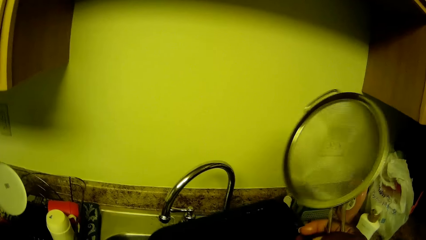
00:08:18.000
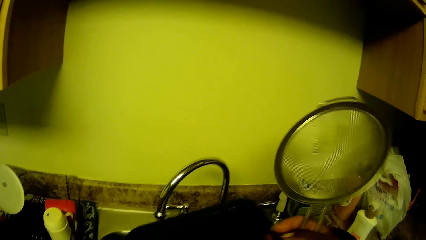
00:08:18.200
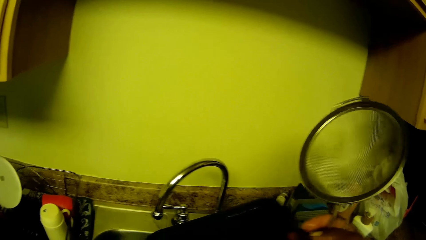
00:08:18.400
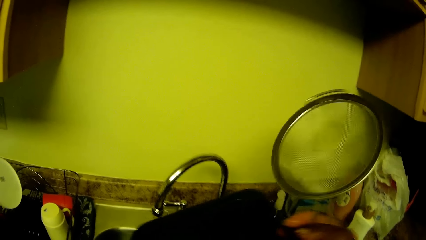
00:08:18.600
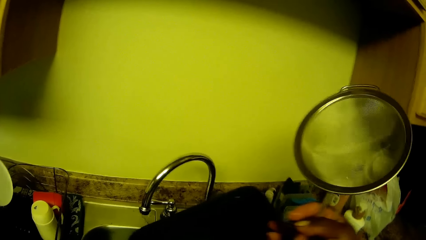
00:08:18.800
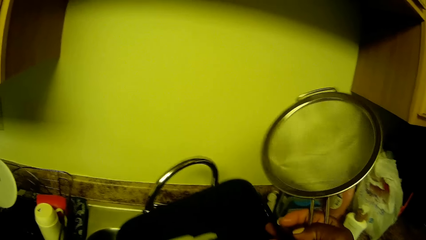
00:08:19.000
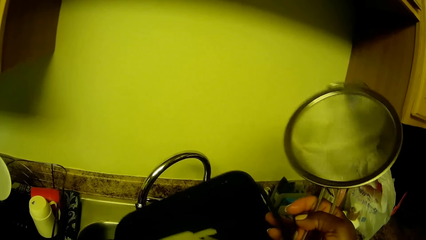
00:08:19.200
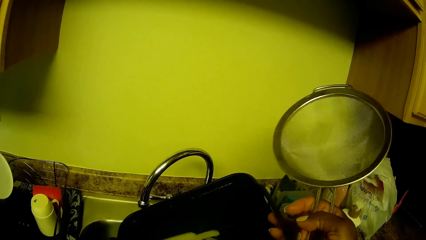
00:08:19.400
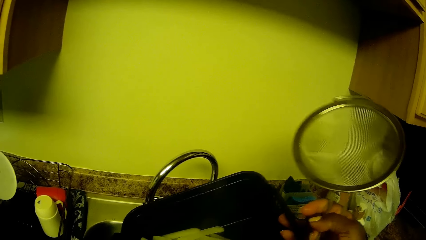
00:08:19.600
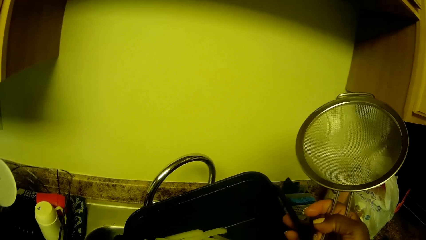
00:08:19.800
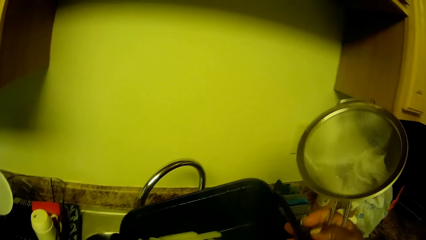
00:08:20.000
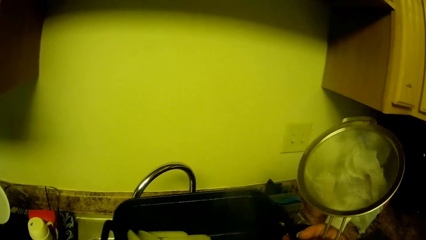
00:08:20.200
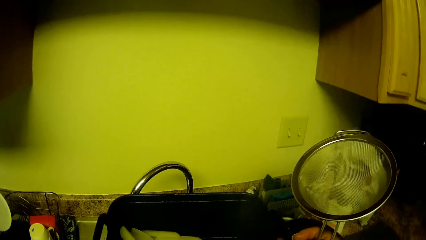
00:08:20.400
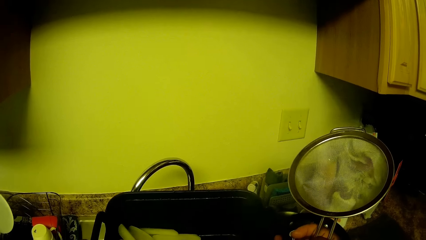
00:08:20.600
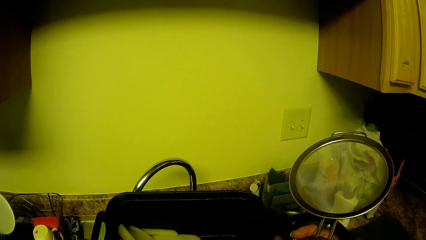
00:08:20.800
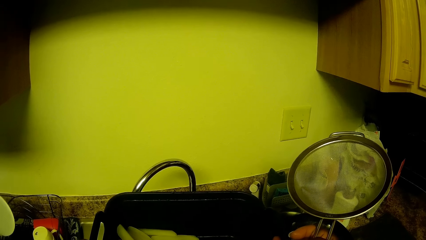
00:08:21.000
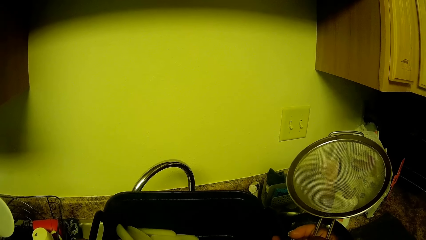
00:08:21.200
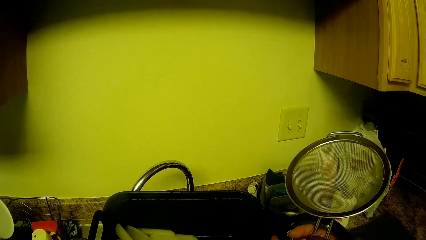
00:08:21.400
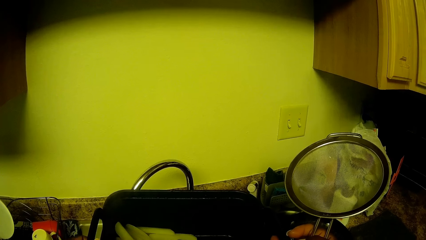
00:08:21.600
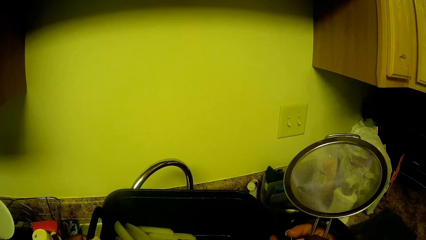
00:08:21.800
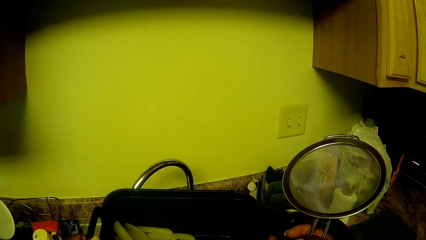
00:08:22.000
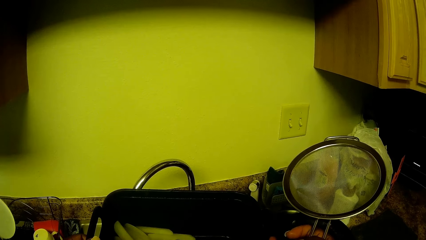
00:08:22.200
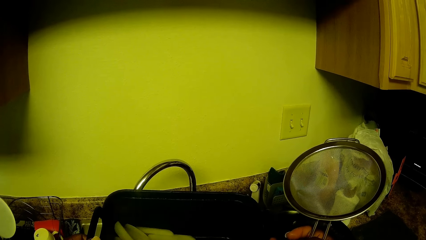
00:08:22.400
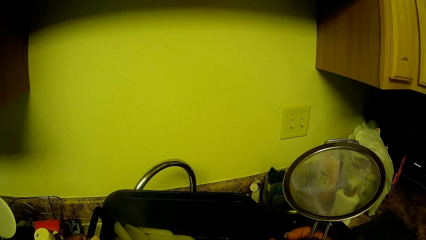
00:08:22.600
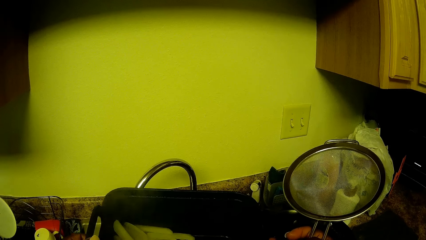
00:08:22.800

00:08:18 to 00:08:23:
The camera wearer shakes the ceramic bowl with both her hands.

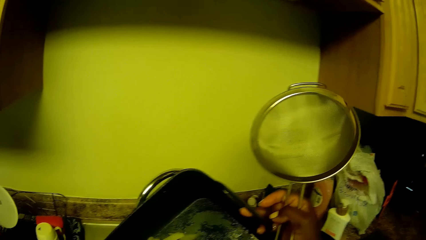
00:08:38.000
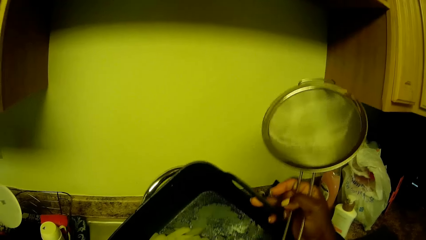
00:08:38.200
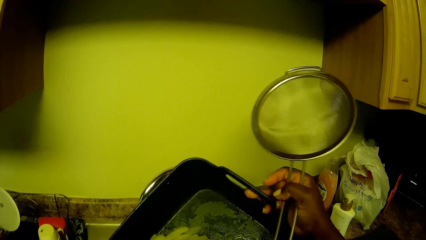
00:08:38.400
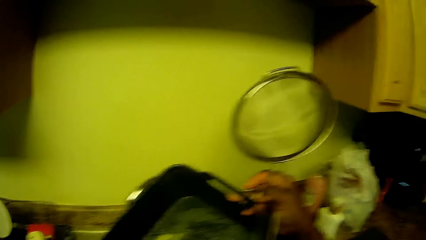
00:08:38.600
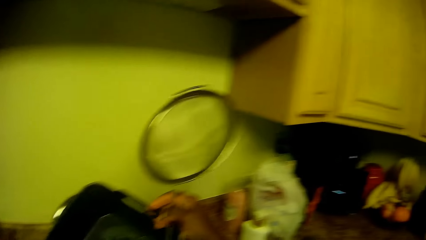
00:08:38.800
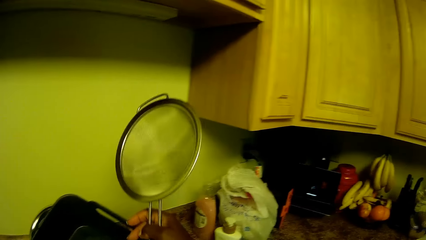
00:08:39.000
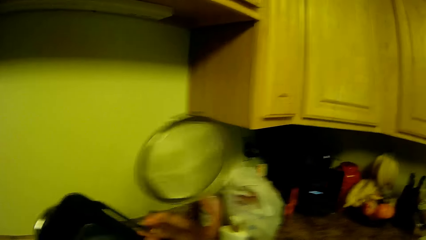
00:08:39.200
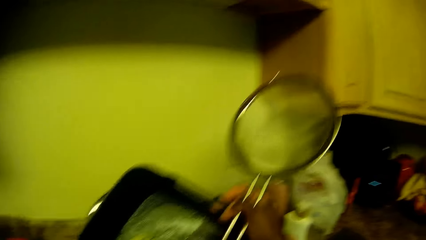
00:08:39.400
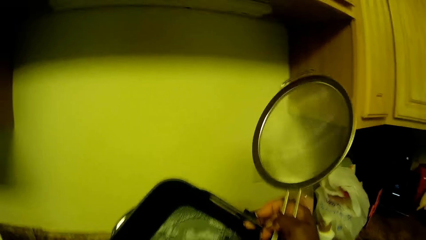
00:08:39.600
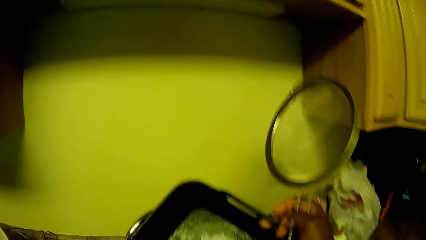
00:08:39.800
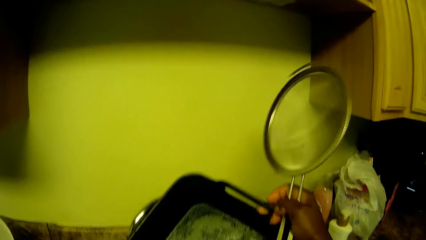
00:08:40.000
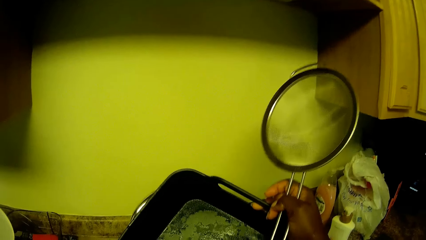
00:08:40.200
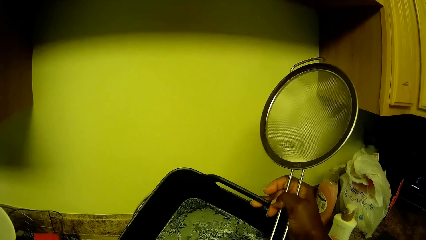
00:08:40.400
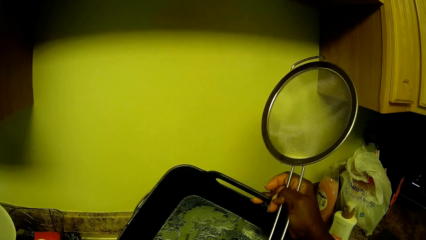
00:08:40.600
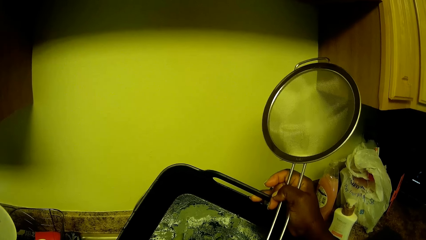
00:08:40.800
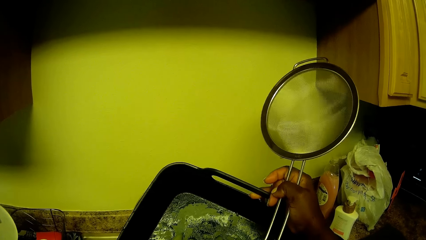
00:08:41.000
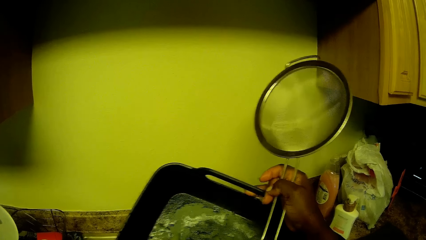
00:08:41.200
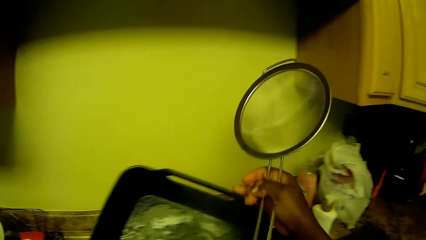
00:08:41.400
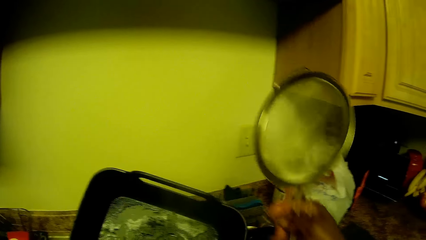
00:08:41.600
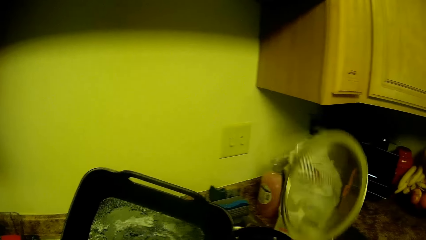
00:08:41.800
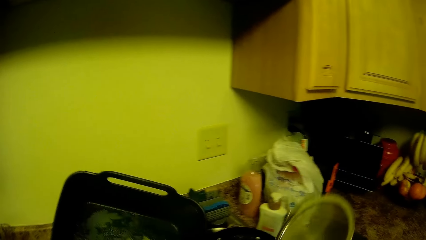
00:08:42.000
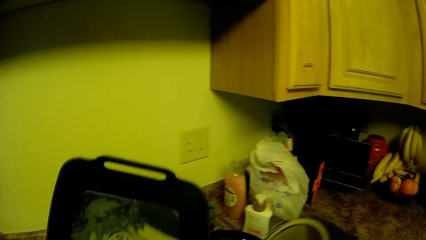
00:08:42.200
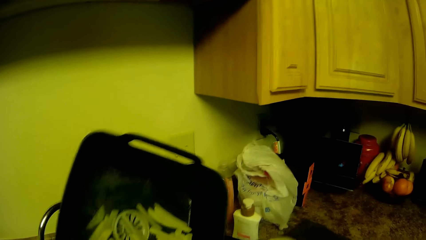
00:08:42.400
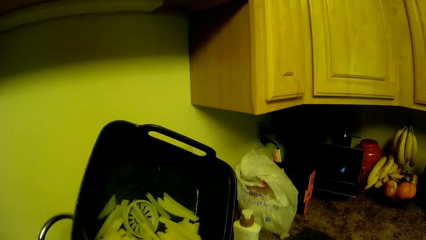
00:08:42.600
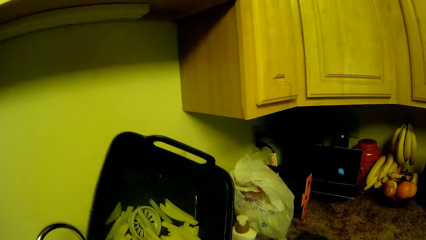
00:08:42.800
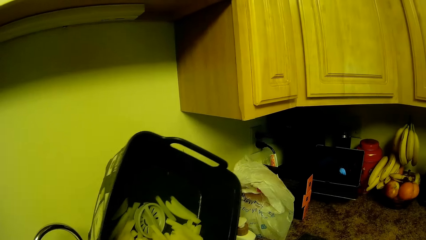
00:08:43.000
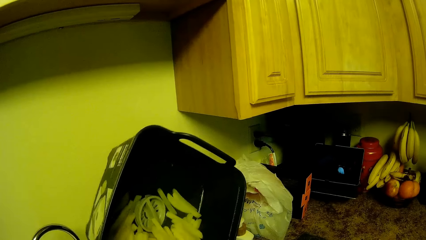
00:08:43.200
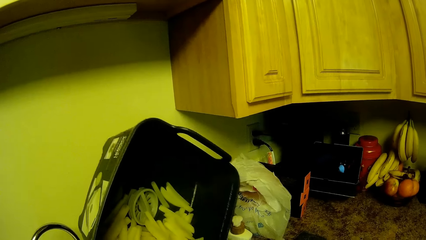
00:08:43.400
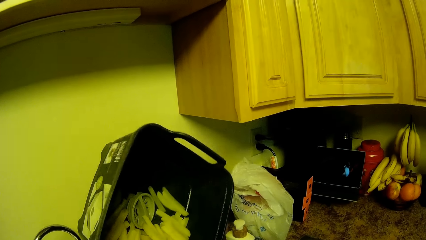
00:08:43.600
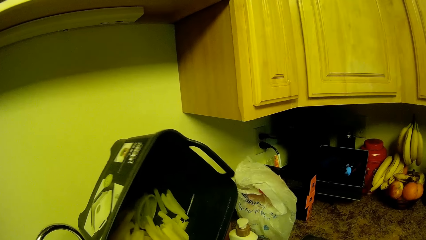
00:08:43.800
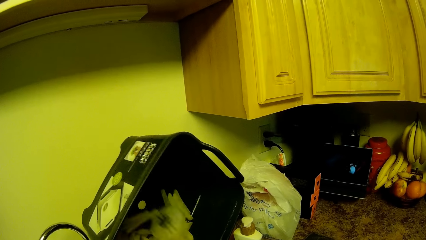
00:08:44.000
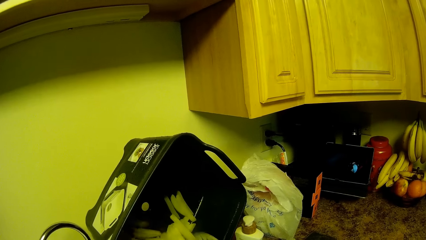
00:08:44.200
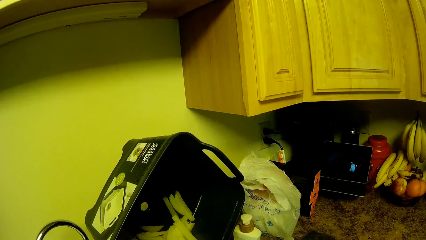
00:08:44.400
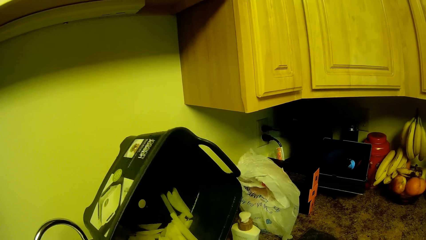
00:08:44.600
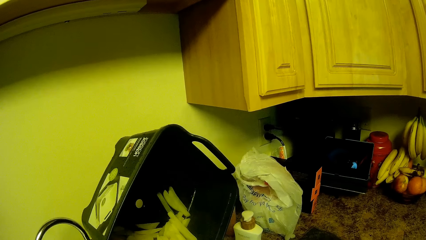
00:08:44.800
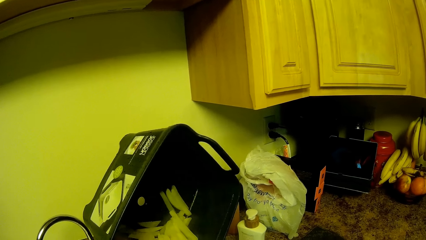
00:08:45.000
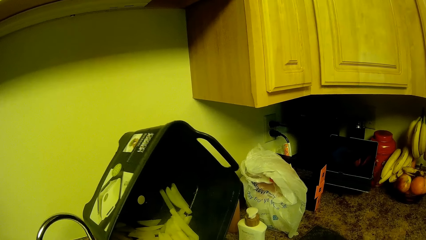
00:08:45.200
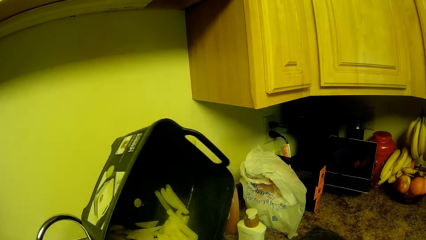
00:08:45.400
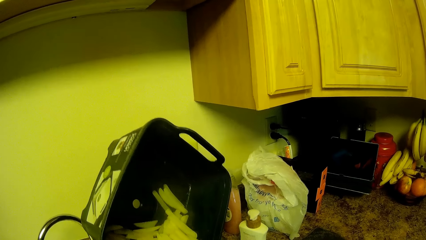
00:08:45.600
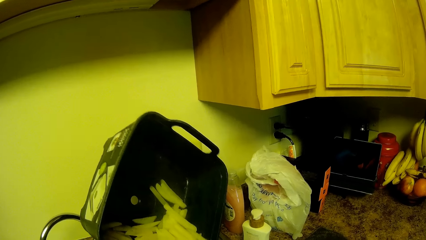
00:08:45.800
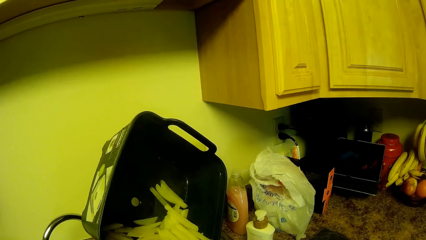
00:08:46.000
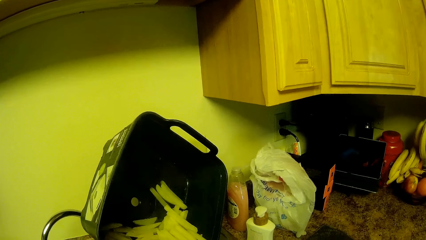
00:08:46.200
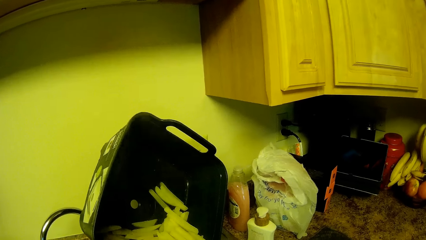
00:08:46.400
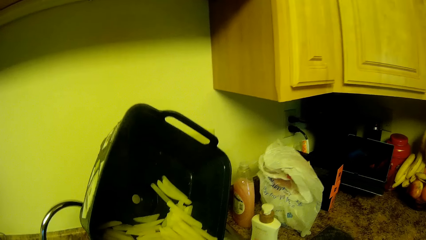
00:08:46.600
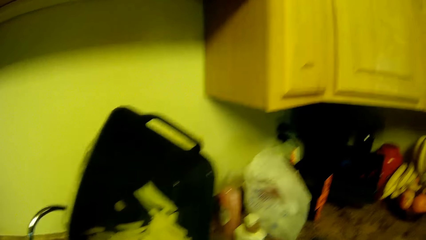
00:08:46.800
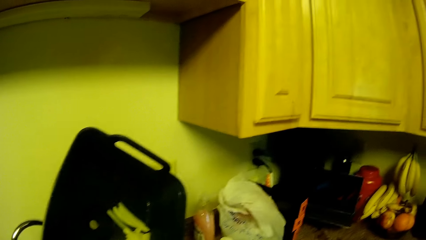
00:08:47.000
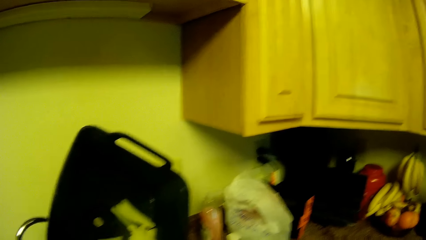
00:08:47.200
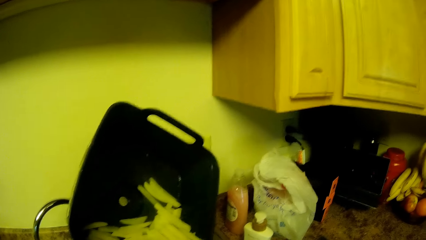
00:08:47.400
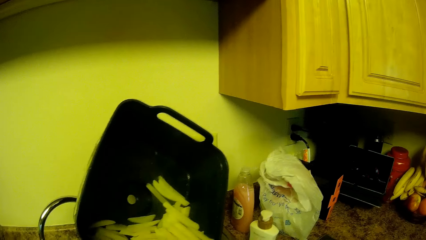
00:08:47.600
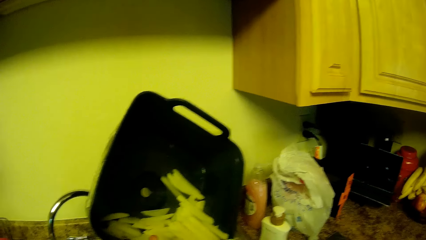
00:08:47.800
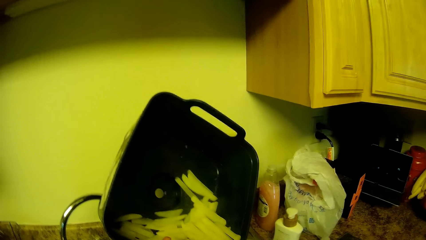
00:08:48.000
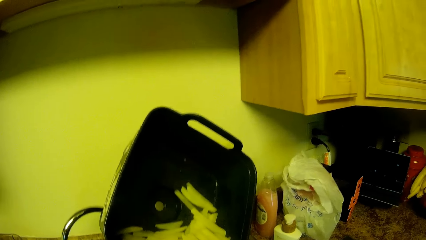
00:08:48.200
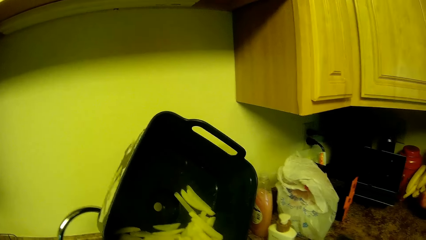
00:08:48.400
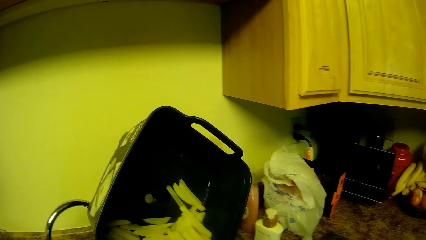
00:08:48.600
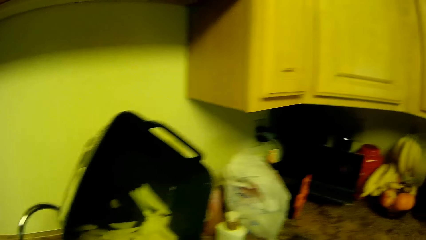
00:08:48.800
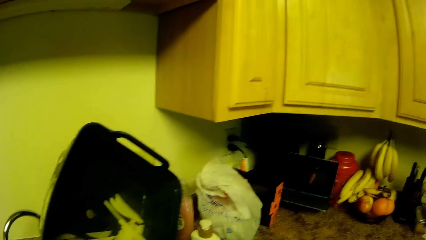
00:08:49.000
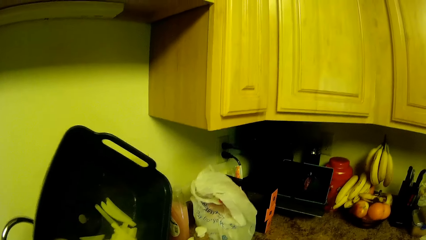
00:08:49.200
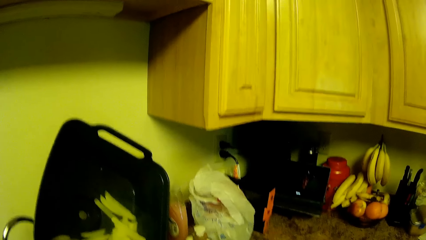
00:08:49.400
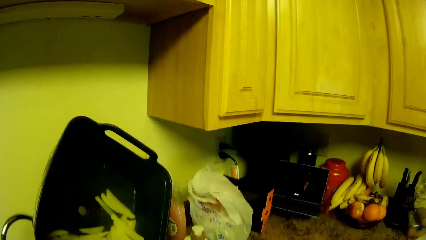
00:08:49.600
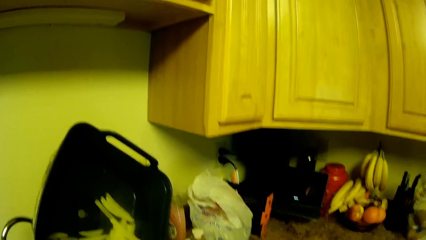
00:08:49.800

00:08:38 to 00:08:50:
The camera wearer shakes the ceramic bowl with both her hands. She sieves French fries. She turns the chips in the ceramic bowl into the colander.
